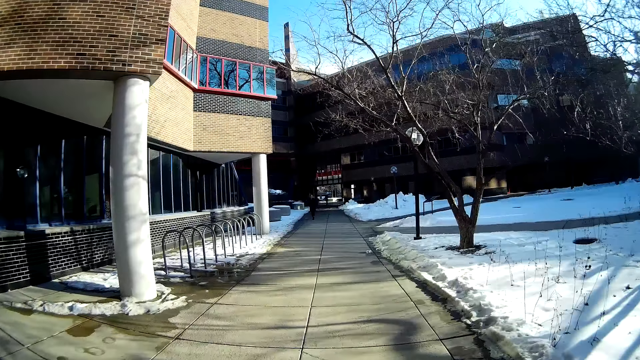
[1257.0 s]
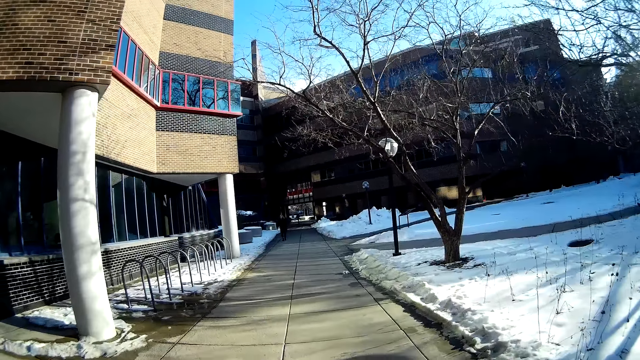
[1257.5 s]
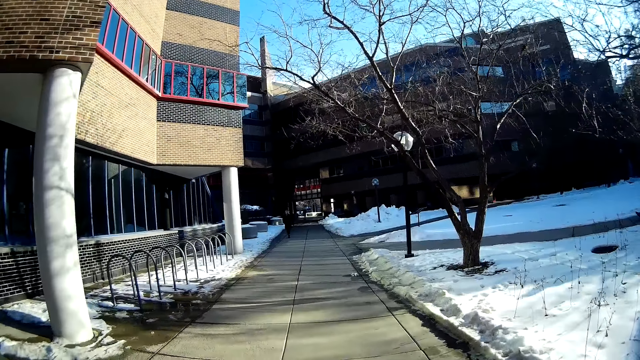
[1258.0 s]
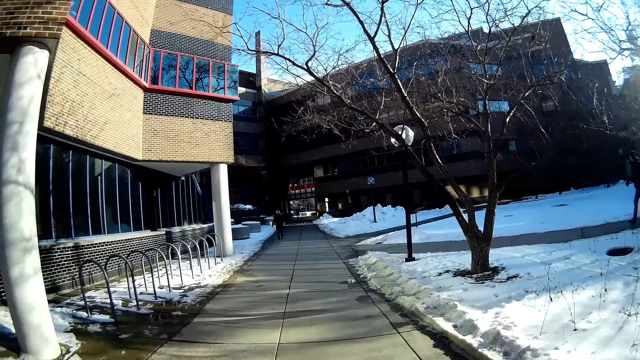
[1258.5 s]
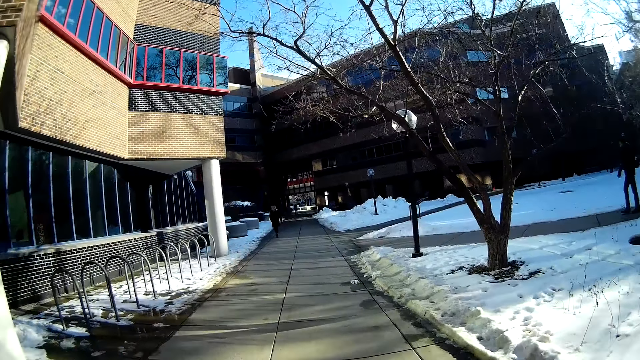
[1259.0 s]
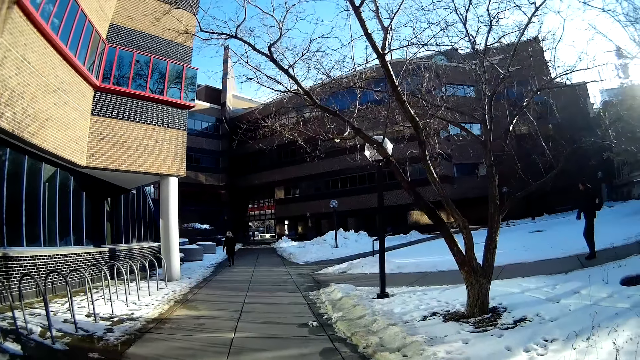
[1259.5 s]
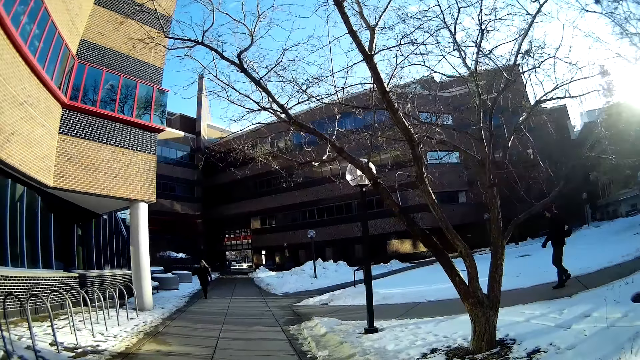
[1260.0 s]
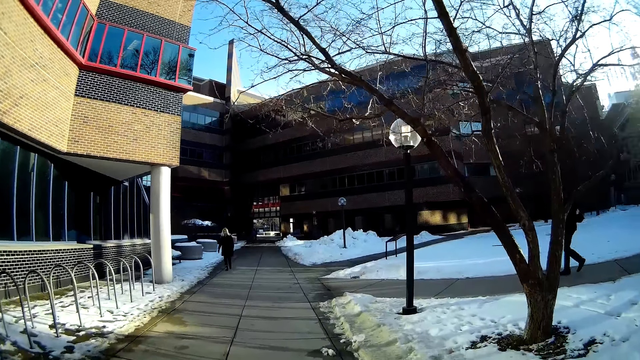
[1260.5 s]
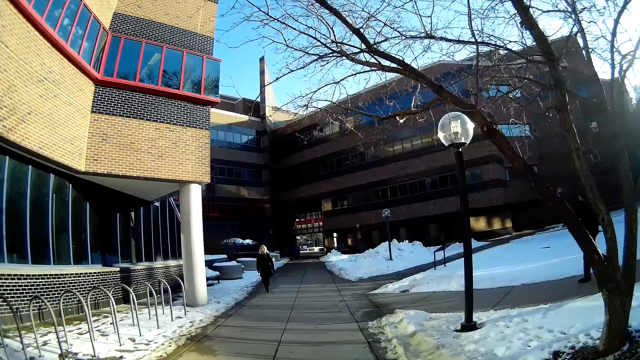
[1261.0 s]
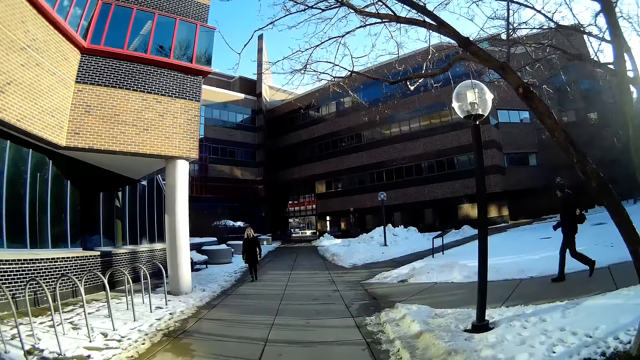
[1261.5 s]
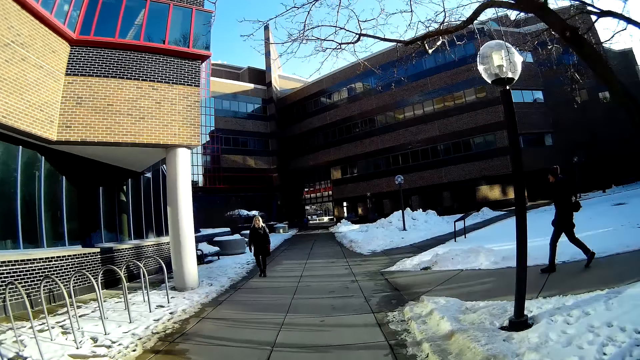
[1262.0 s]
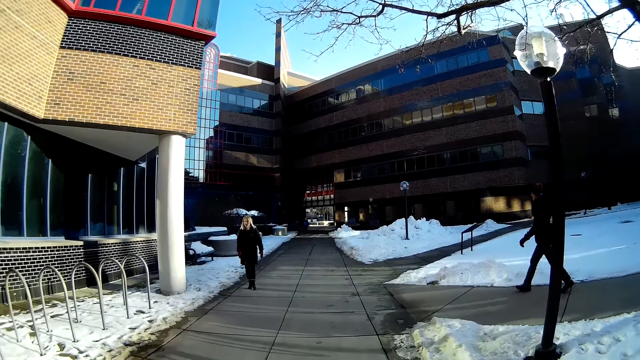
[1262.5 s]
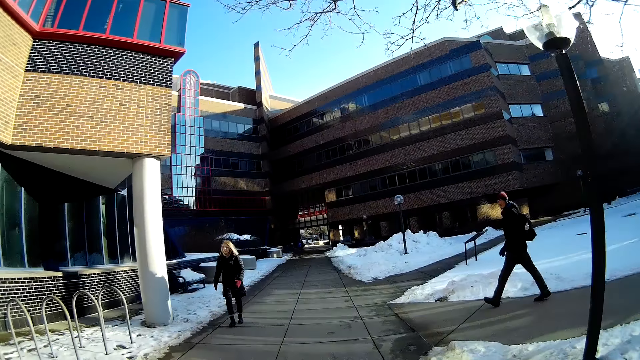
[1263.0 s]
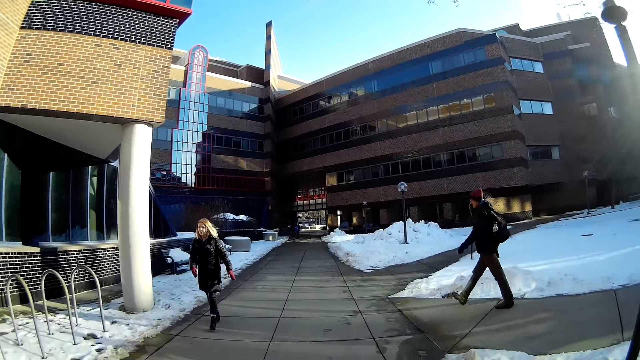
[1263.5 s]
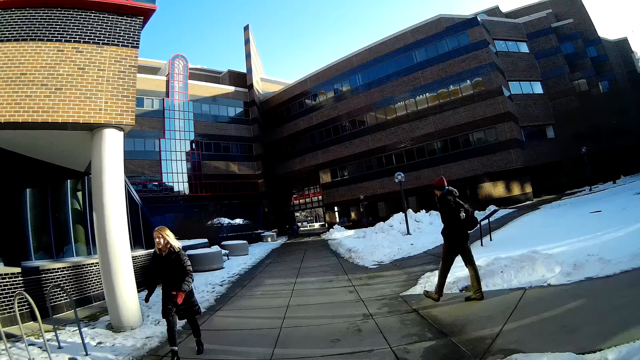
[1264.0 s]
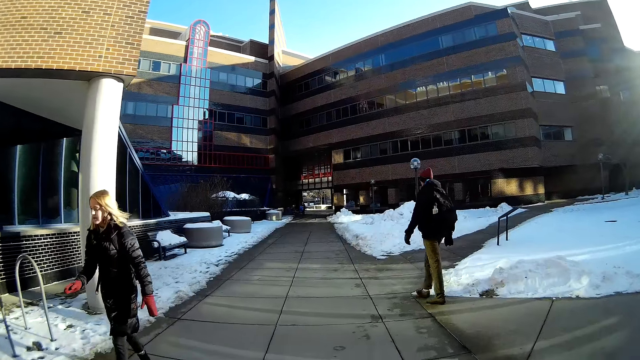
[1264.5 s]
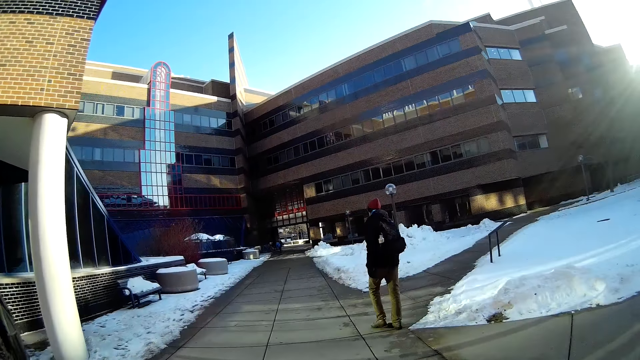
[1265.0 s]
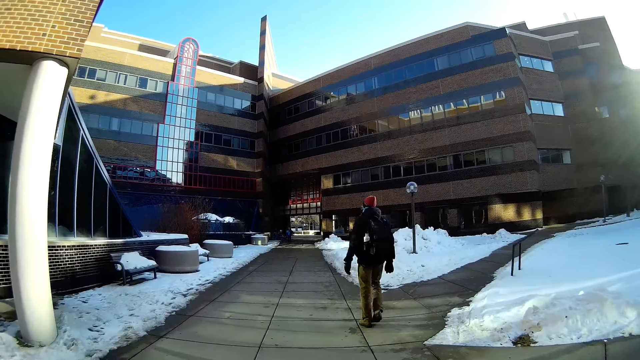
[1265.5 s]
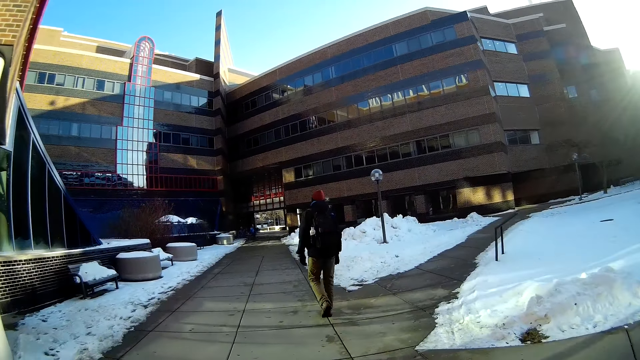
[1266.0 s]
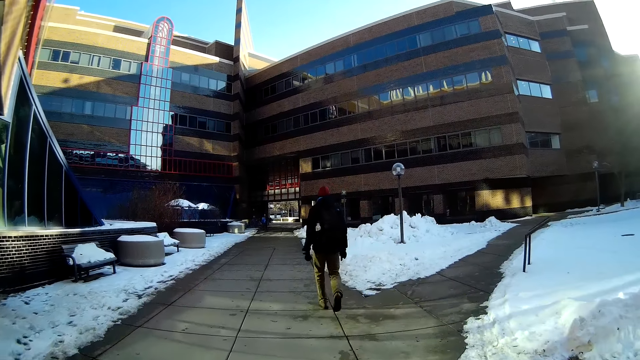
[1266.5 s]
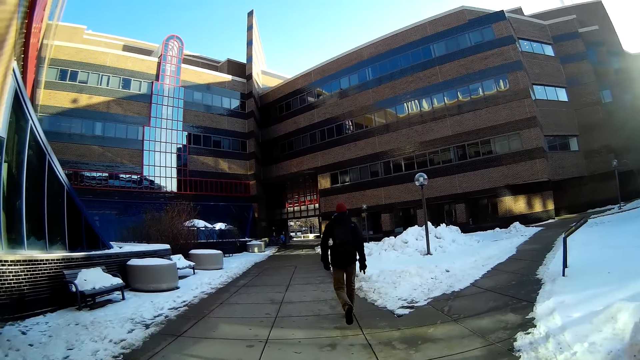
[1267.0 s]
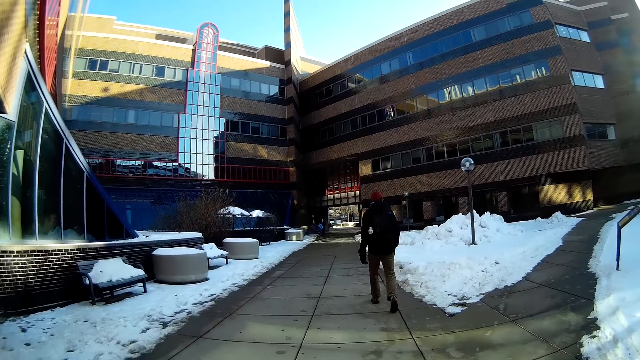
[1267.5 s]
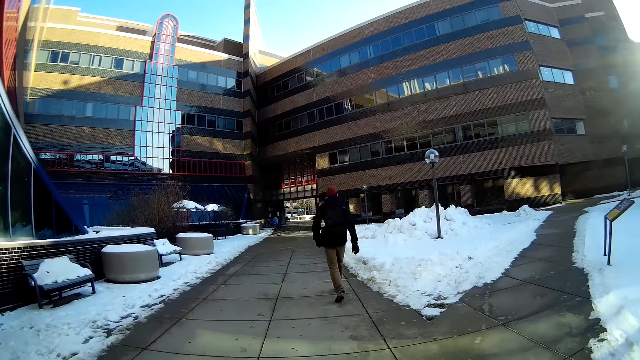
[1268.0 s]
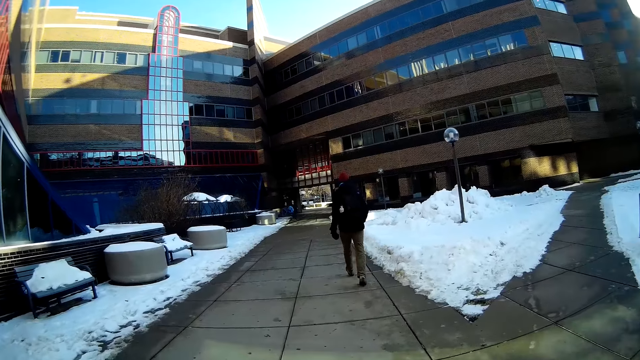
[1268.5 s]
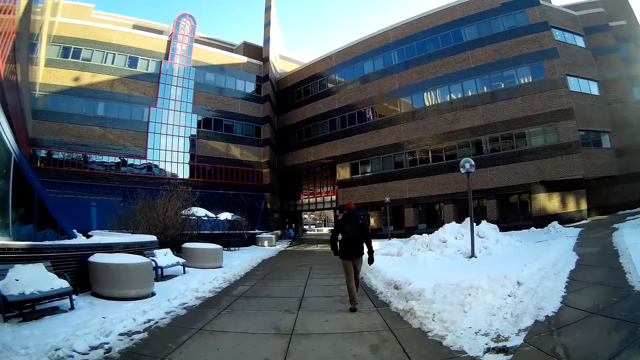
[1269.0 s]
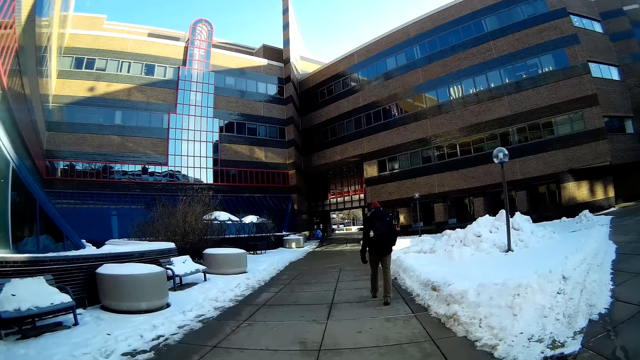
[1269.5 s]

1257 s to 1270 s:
A woman walks towards the camera wearer. A man walks adjacent to the camera wearer. The woman walks past the camera wearer. The man walks in front of the camera wearer.

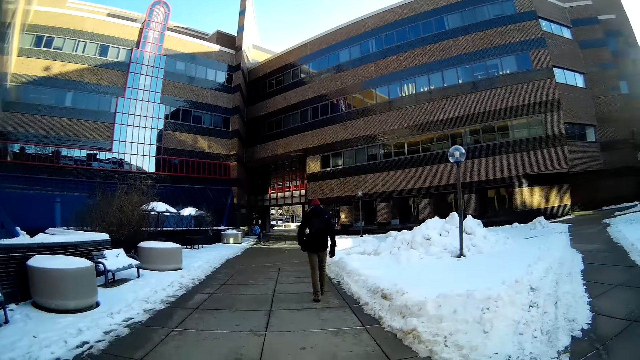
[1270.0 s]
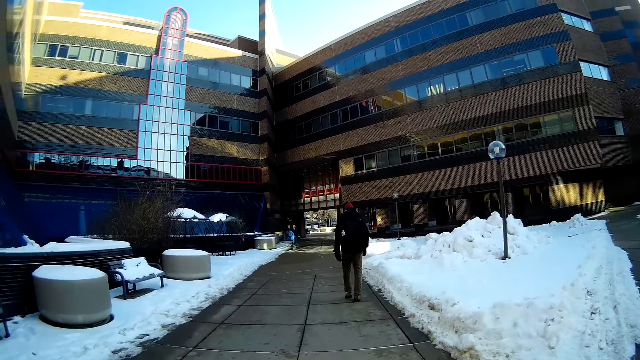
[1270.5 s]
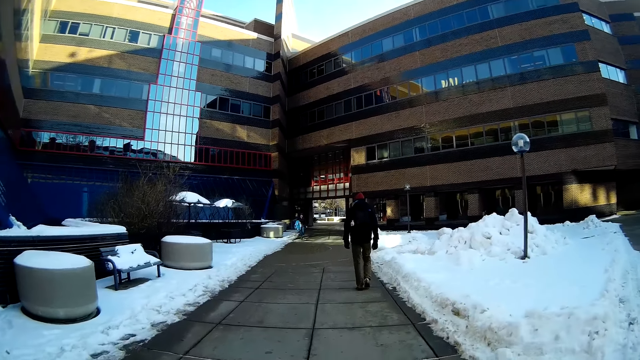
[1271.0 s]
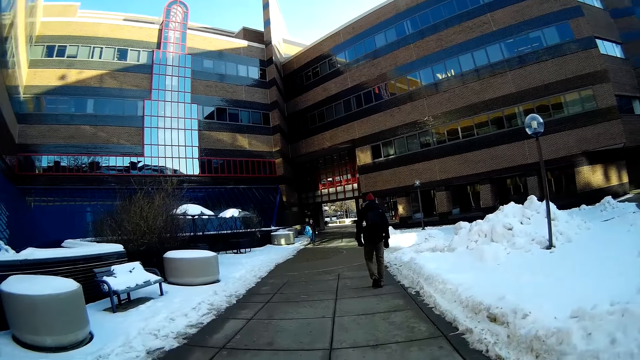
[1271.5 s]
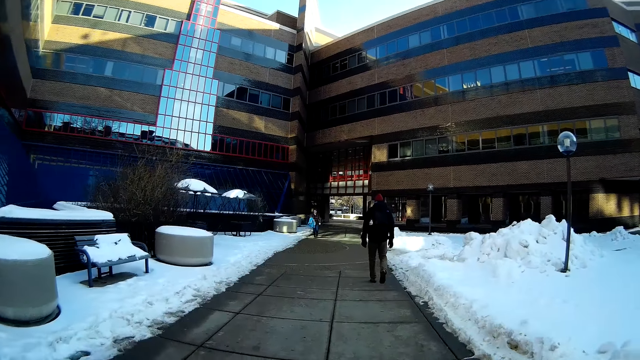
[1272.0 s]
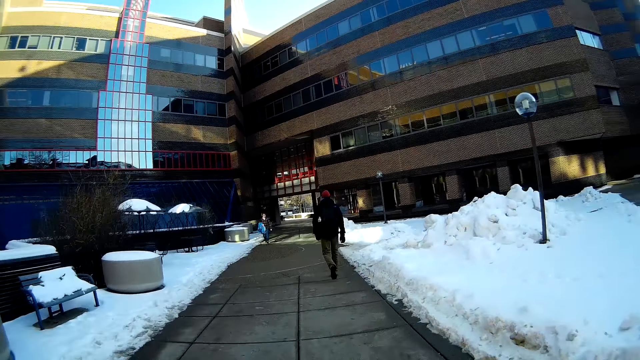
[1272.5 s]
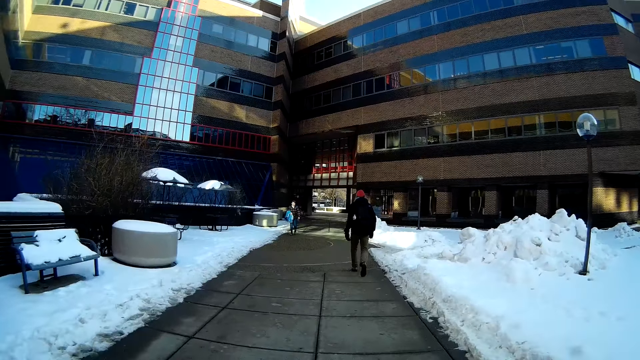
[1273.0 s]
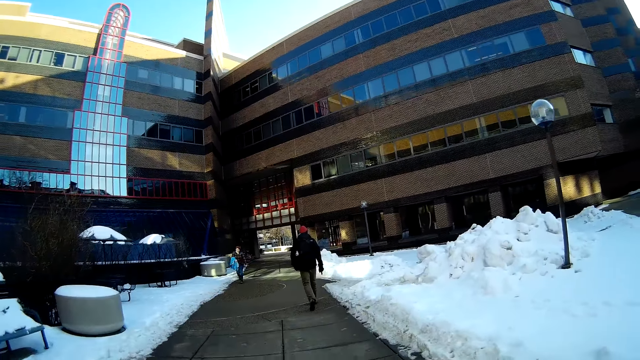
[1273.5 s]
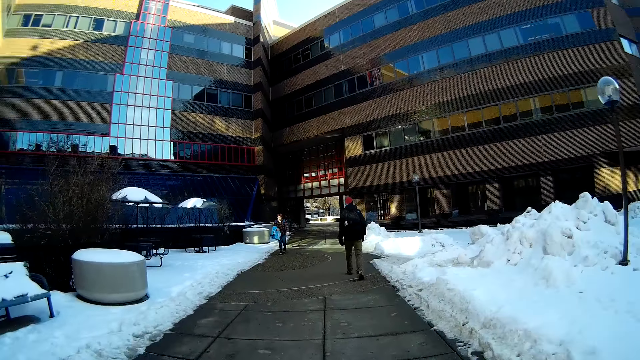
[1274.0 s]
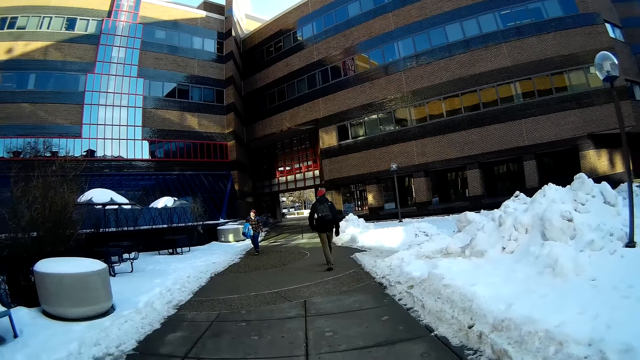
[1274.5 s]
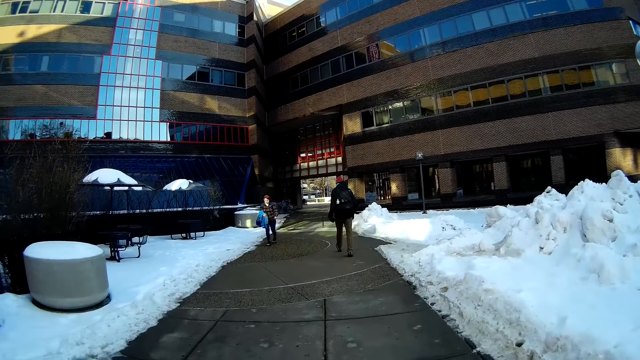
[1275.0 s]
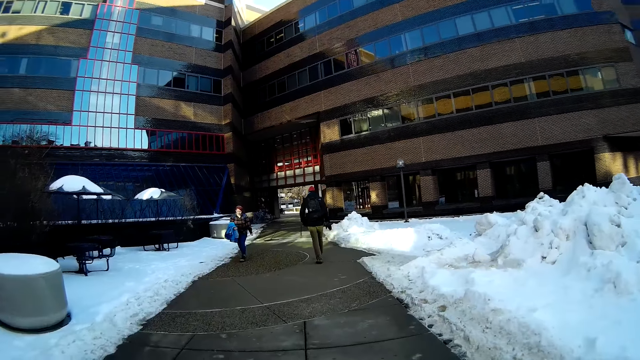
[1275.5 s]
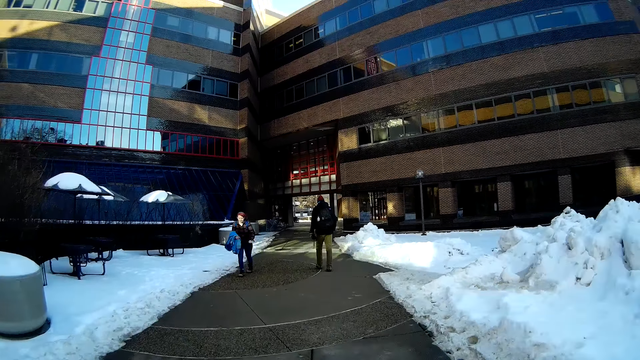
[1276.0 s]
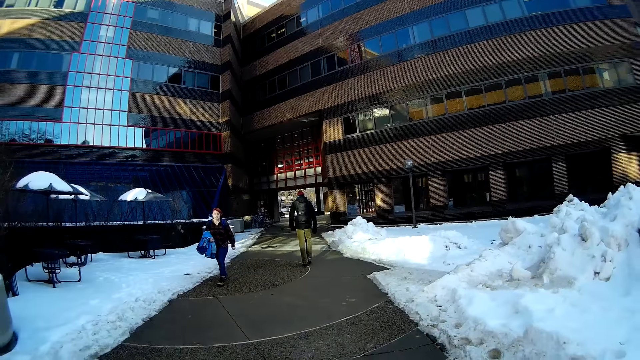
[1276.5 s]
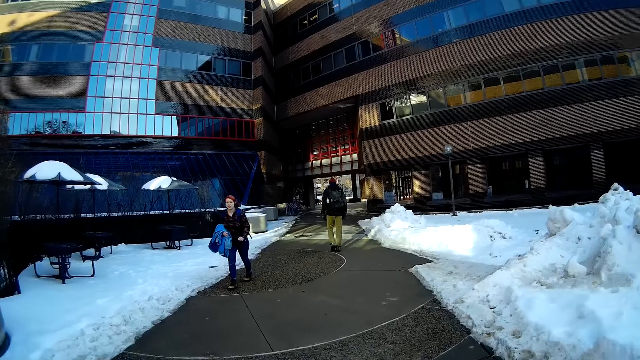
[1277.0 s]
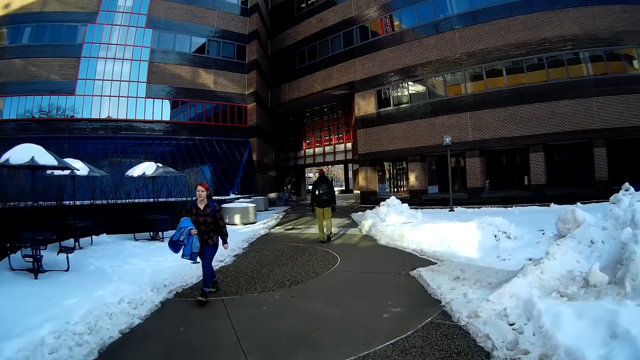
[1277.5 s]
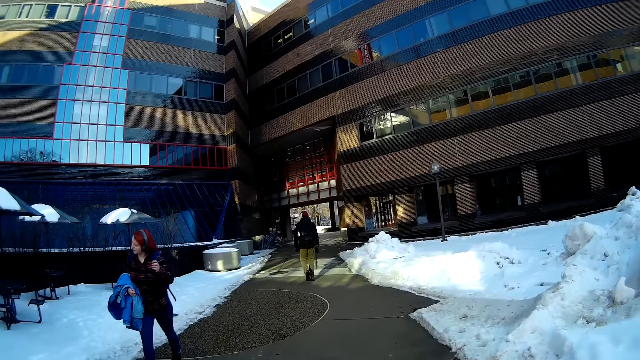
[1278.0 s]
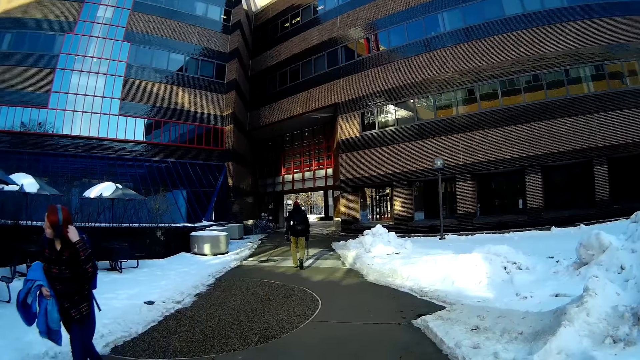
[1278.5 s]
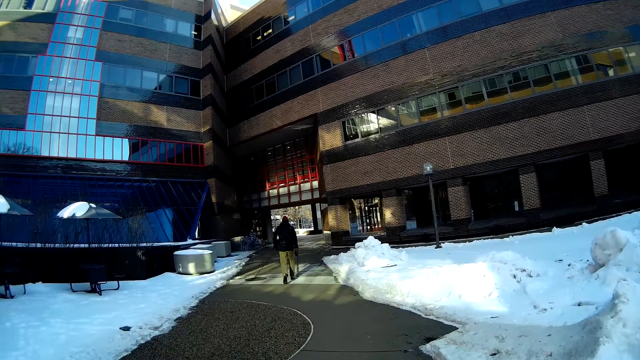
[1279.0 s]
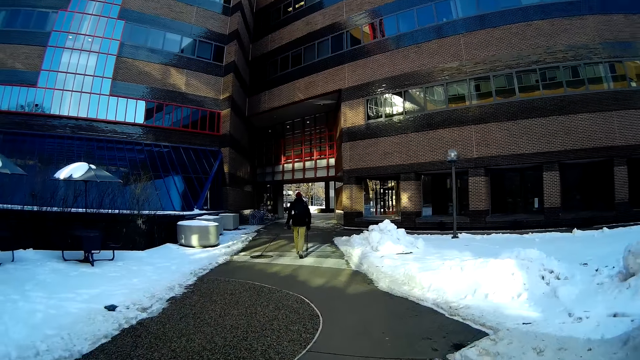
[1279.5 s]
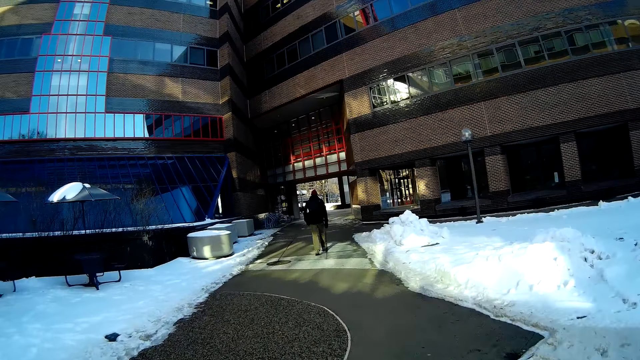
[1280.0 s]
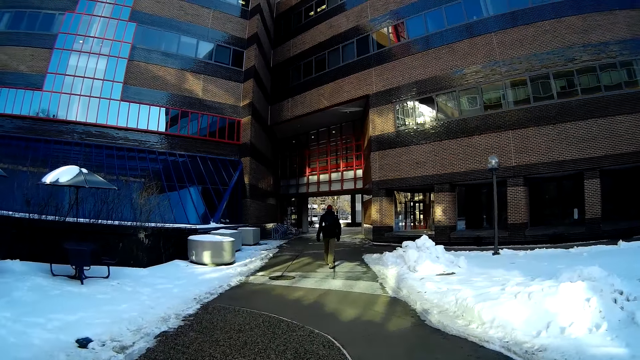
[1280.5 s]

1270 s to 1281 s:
A woman walks towards the camera wearer. The woman touches her hair with her left hand. The woman walks past the camera wearer.
